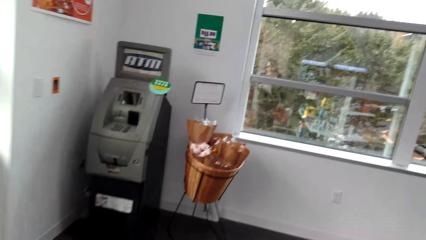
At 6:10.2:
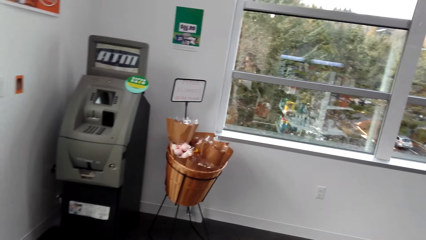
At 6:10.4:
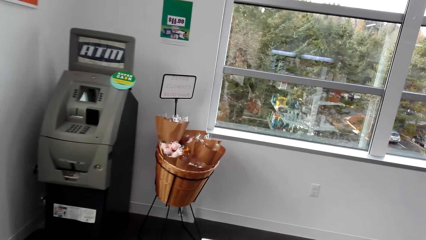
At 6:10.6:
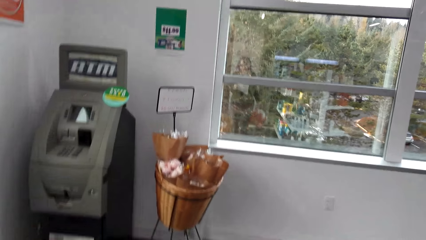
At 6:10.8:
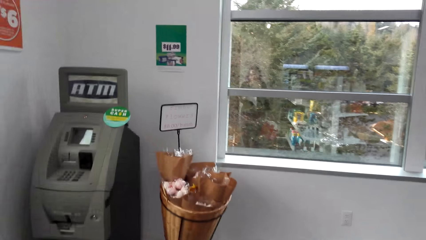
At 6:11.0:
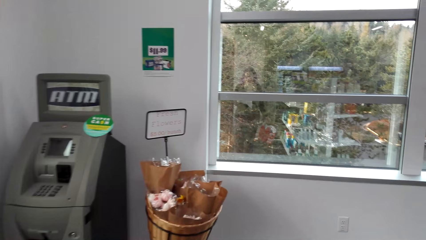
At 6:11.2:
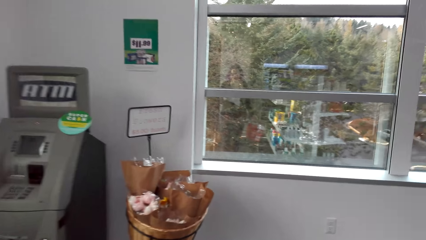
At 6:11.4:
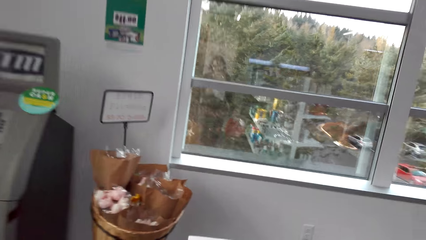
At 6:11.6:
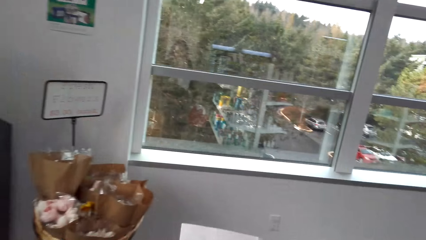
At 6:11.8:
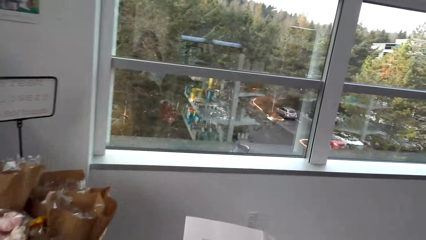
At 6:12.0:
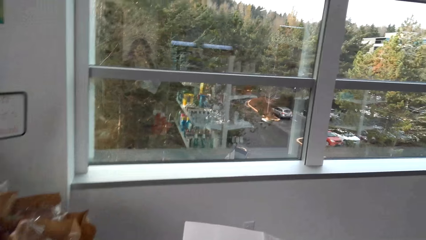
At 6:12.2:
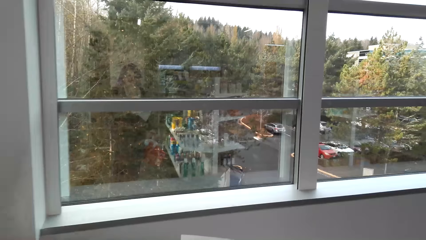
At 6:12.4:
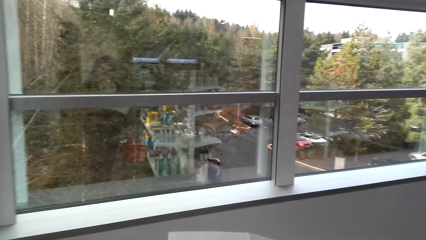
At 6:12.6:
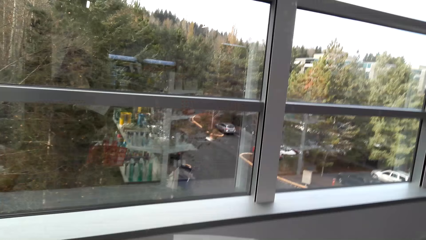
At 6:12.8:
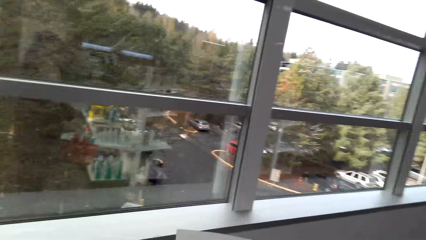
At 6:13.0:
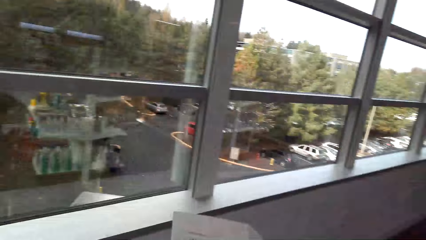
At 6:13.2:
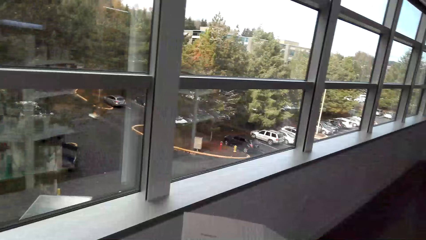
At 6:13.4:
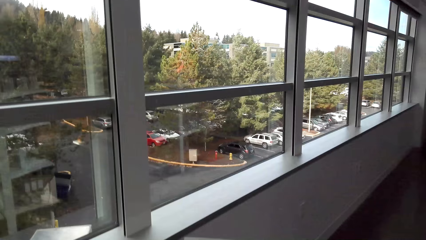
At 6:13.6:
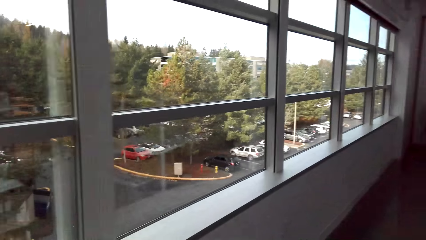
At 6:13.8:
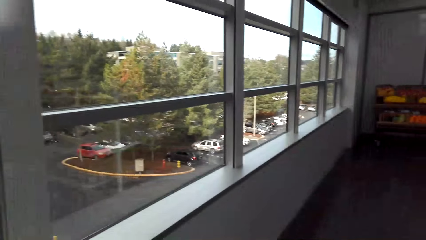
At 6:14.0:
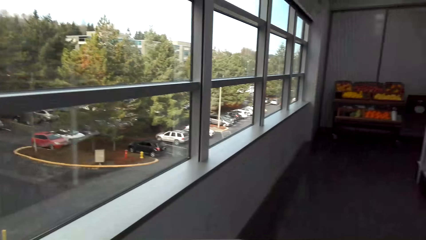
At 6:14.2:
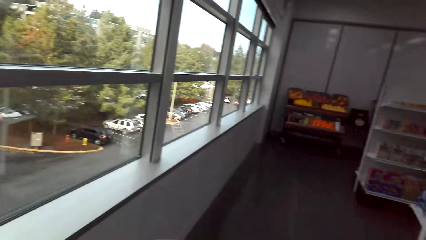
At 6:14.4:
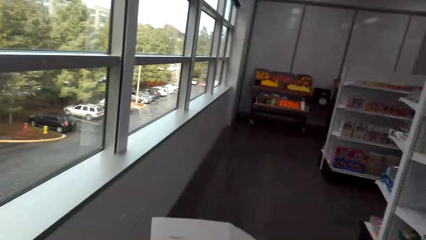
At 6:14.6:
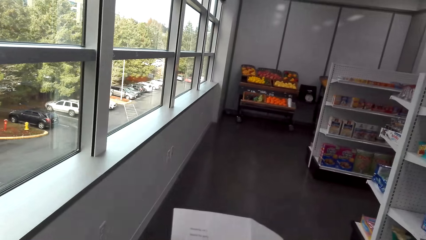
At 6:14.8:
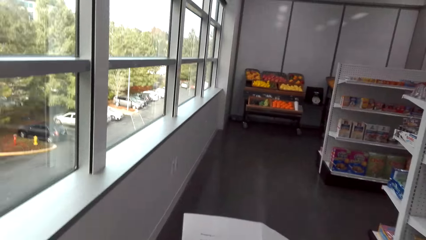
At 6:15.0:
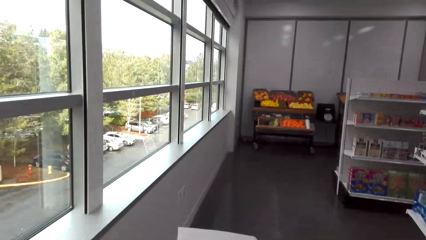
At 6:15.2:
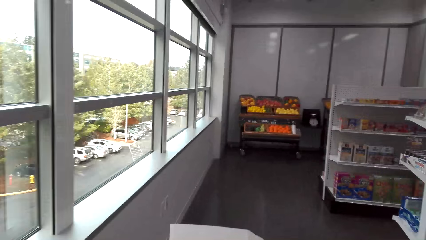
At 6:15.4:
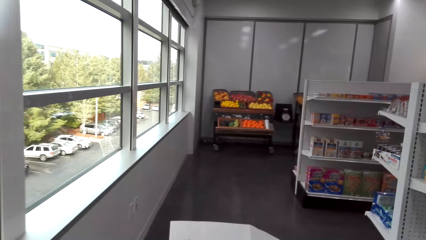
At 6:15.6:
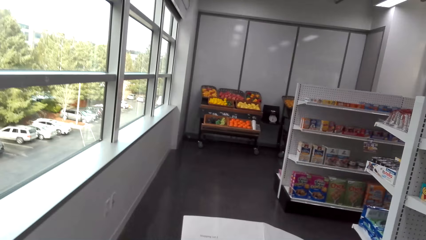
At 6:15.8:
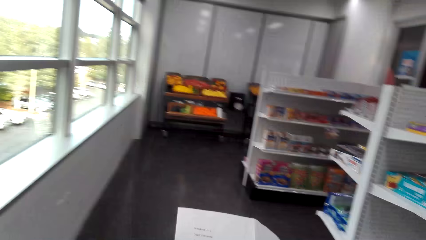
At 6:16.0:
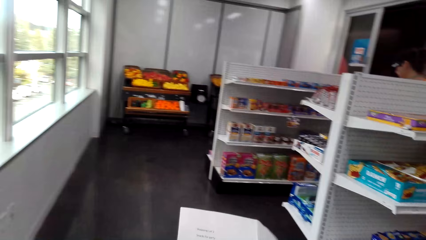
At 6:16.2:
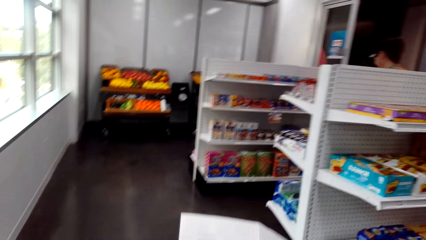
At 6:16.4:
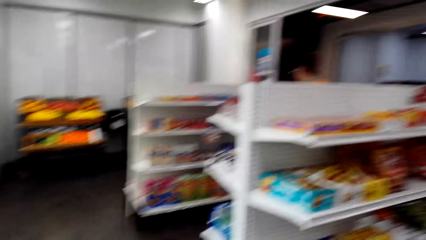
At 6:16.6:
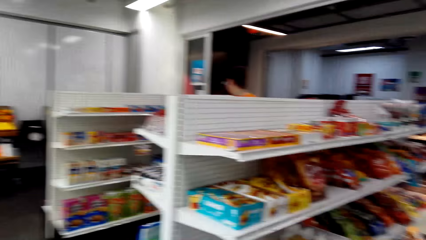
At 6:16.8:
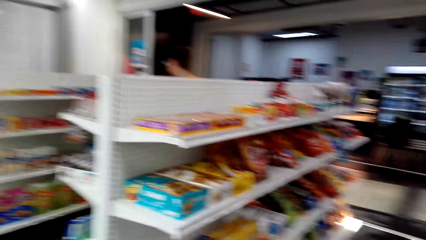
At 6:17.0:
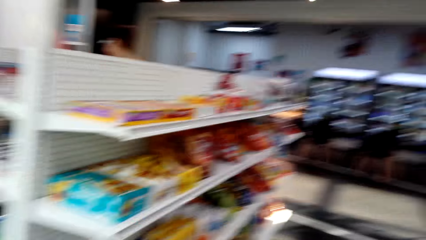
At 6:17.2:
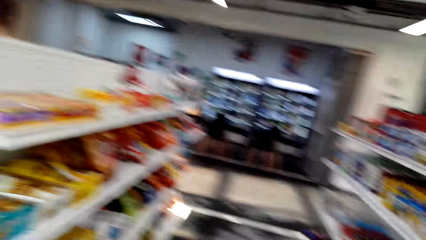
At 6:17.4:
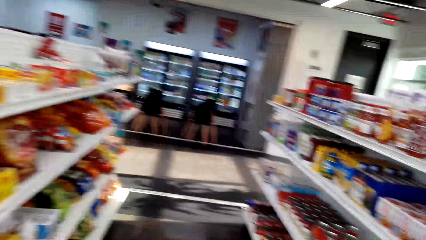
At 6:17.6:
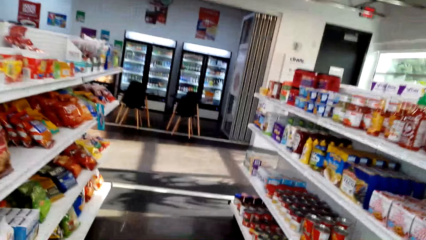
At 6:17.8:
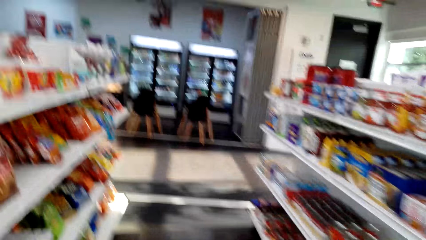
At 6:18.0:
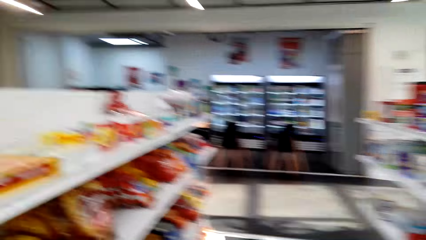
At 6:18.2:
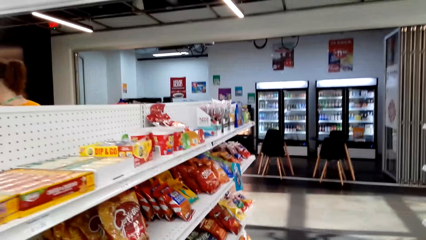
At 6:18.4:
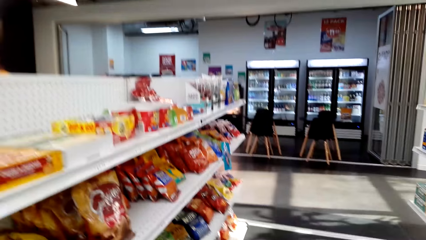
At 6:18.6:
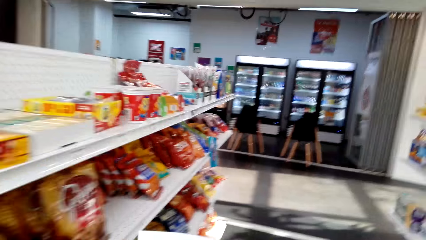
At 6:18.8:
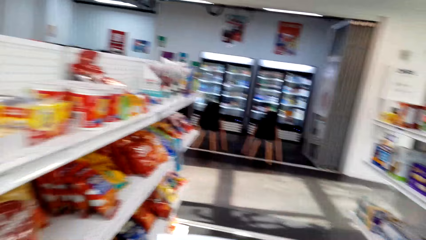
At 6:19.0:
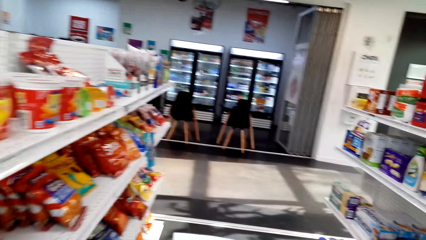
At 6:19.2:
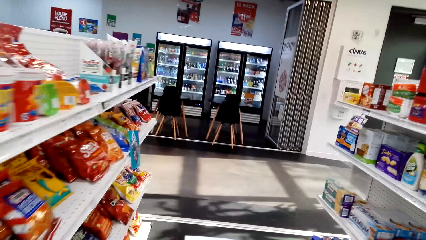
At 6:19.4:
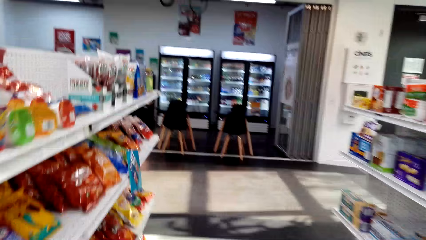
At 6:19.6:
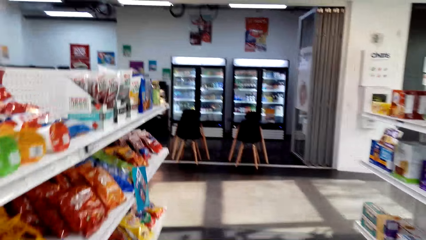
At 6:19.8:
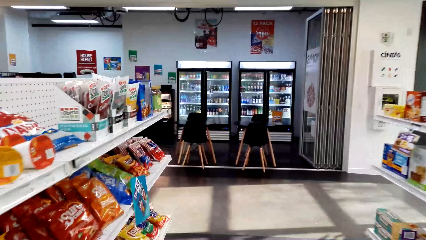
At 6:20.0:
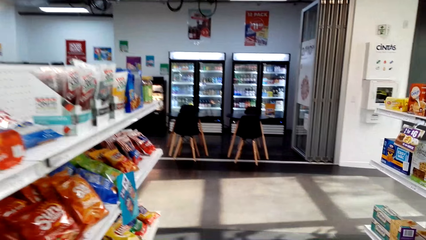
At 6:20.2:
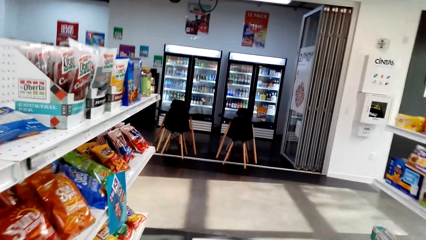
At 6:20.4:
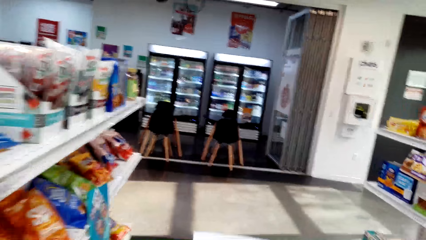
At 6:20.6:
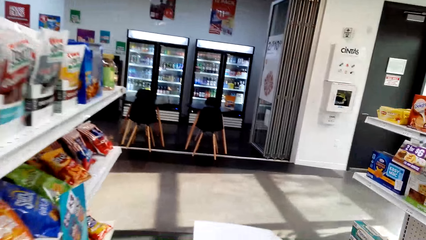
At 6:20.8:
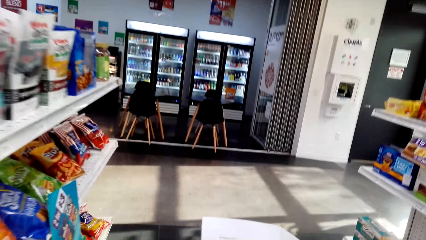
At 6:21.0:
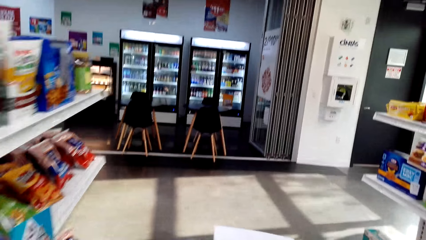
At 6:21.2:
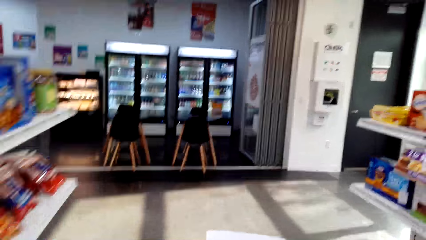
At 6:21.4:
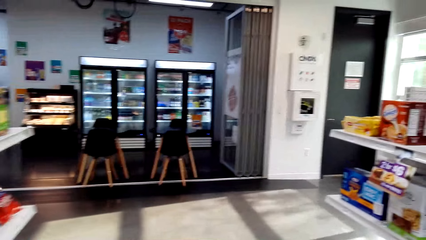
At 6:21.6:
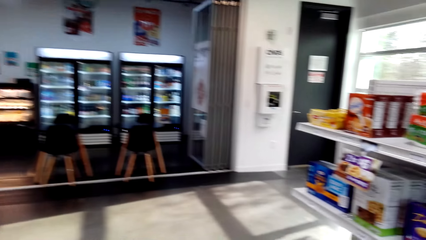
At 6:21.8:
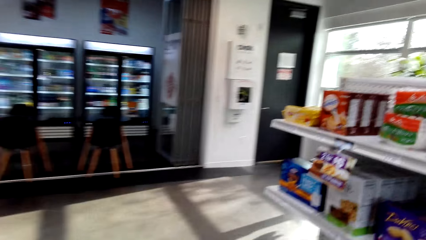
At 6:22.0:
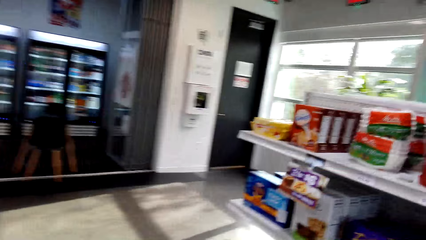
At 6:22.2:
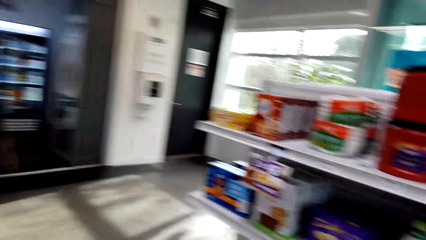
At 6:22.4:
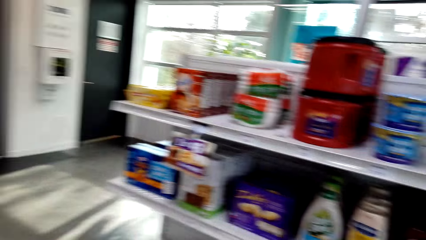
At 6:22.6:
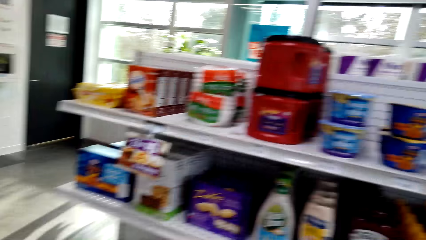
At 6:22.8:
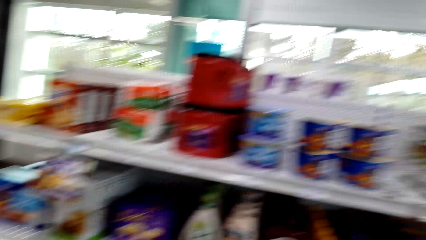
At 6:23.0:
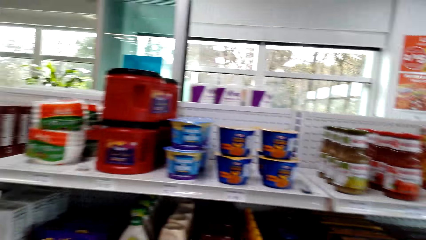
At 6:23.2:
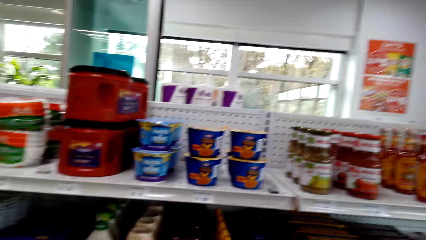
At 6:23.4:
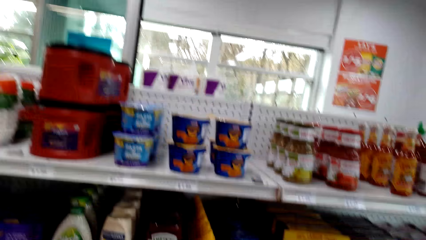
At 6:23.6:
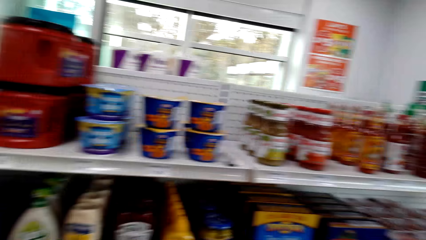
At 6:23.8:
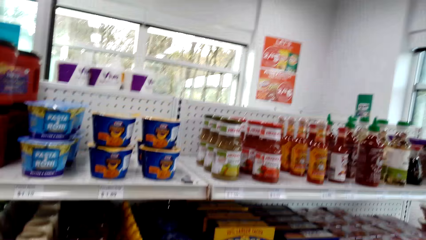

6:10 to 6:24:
The camera wearer walks towards the window. They turn right and walk straight. They turn right and walk straight. They look right at the shelves.

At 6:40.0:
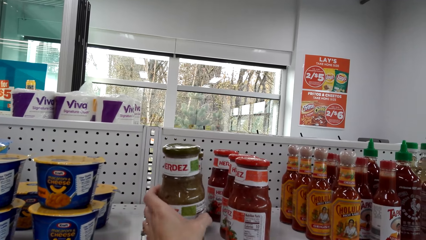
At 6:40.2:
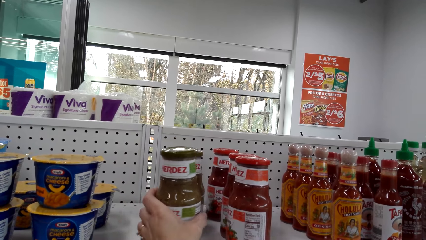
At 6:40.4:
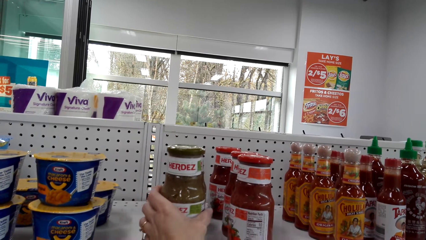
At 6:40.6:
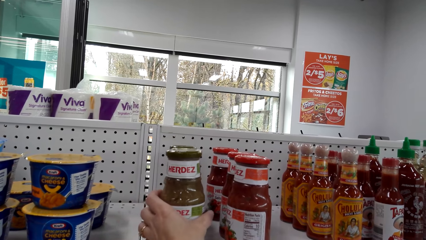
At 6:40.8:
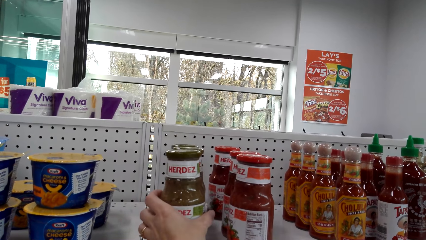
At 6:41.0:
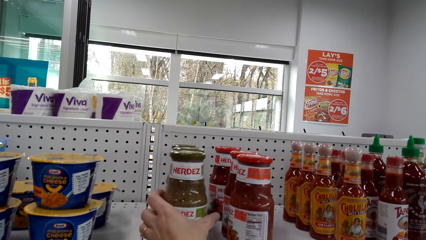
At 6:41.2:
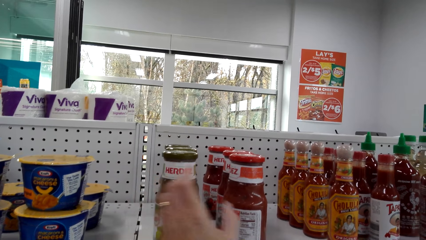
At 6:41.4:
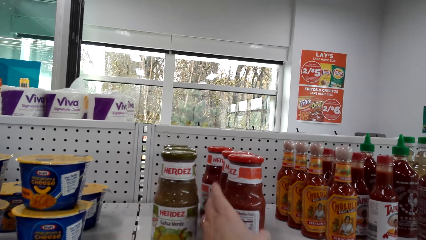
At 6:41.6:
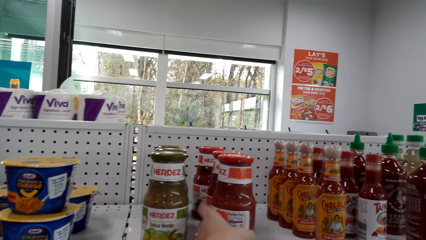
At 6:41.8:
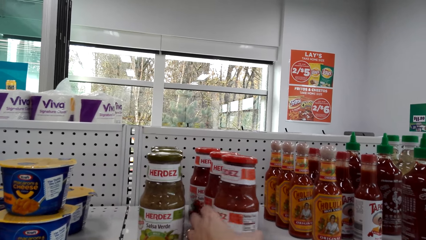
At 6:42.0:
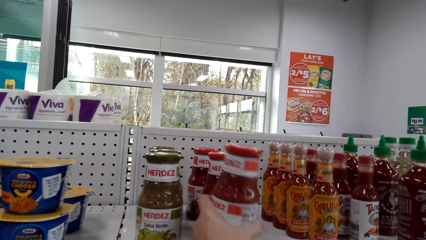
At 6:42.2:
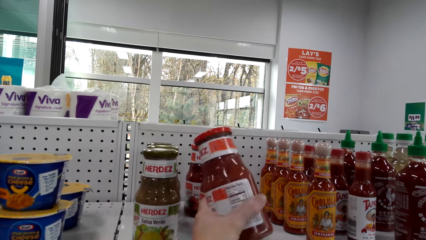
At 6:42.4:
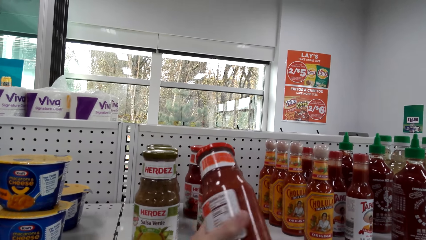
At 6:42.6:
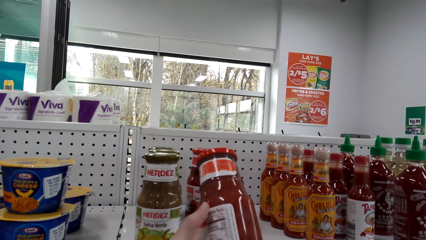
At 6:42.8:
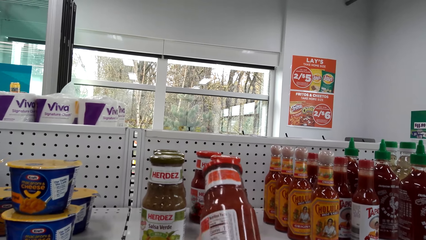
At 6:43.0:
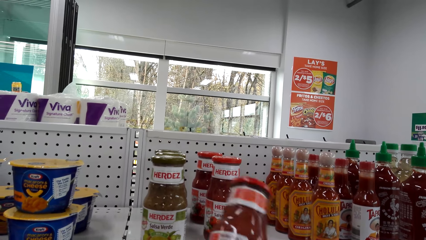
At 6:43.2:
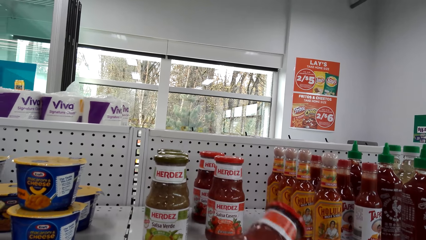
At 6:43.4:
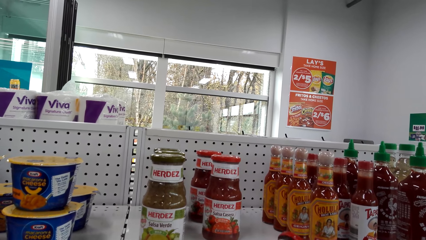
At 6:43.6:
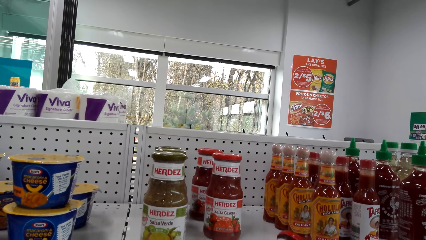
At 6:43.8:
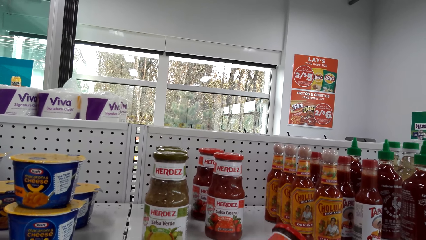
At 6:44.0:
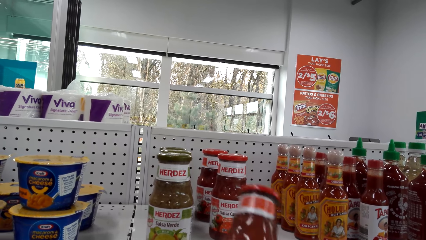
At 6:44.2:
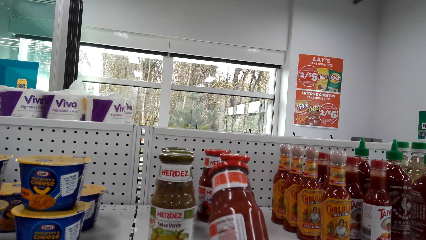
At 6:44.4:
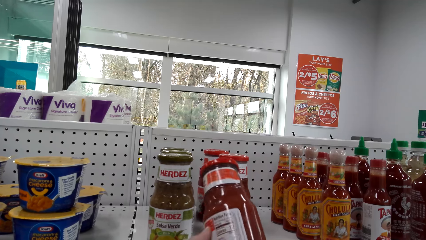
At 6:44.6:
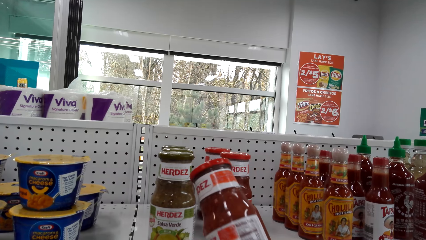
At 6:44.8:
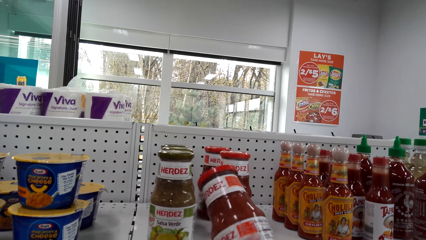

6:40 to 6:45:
The camera wearer puts the salsa Verde on the shelf. They pick up a bottle of Herdez or salsa Casera. They stare at the salsa Casera.
